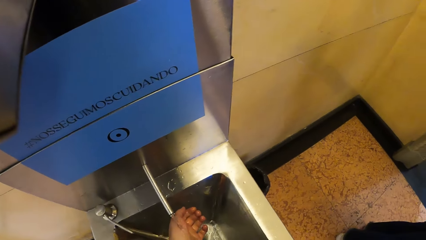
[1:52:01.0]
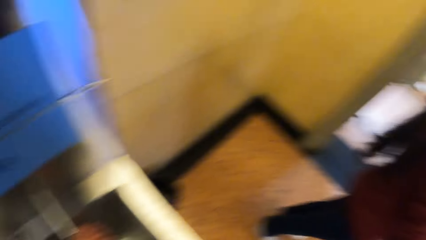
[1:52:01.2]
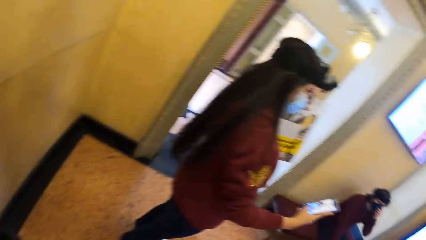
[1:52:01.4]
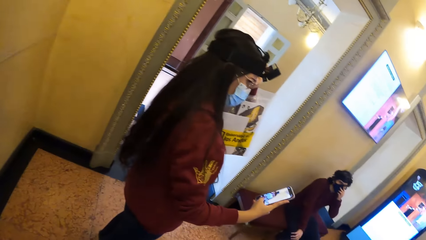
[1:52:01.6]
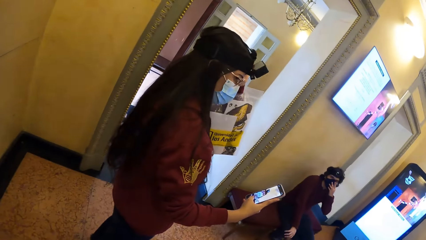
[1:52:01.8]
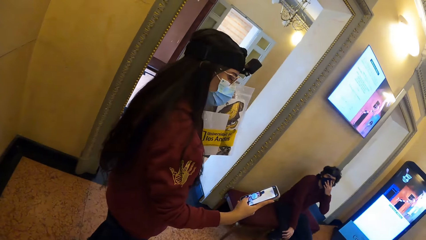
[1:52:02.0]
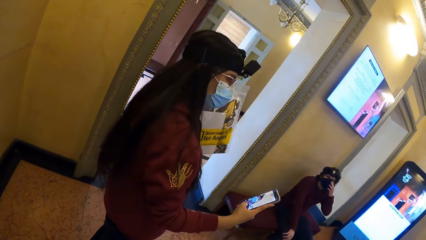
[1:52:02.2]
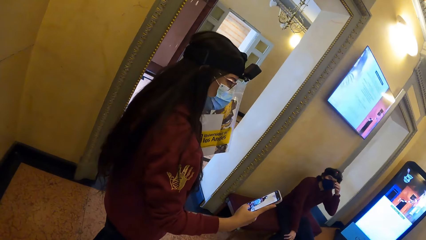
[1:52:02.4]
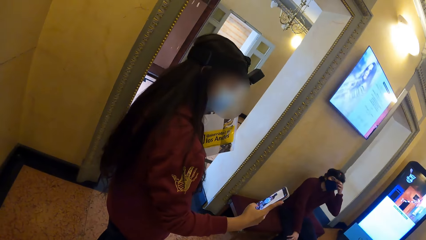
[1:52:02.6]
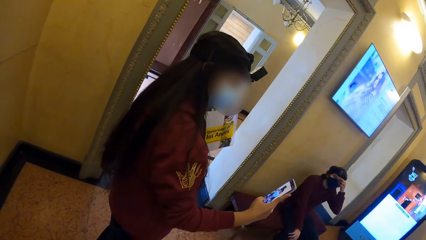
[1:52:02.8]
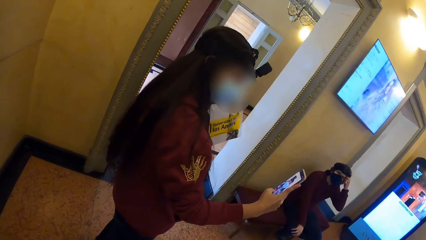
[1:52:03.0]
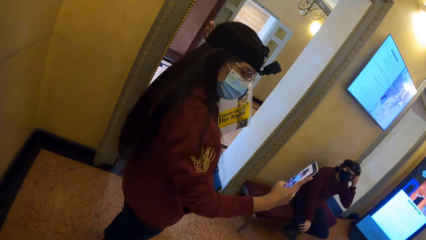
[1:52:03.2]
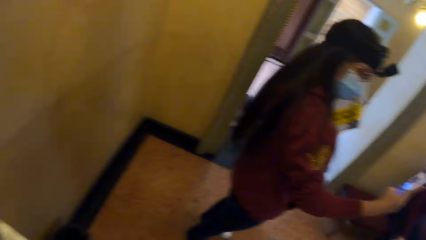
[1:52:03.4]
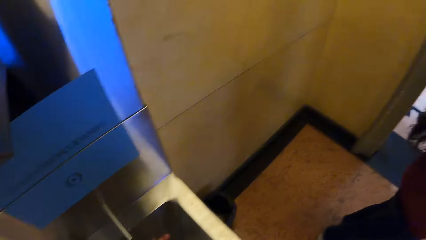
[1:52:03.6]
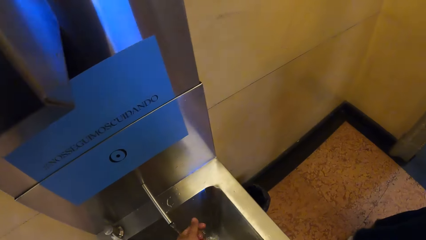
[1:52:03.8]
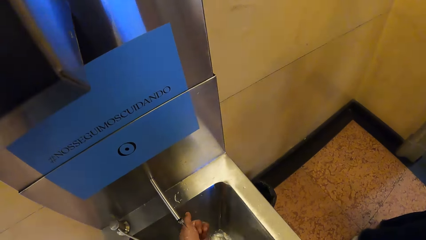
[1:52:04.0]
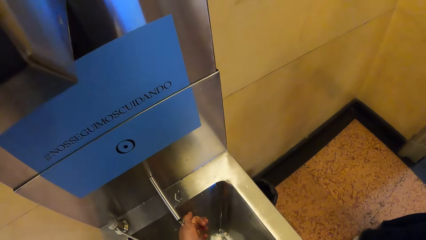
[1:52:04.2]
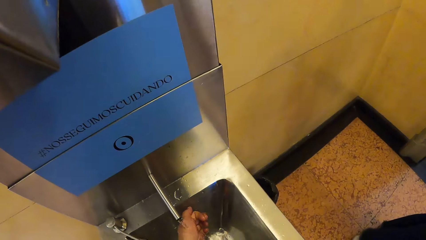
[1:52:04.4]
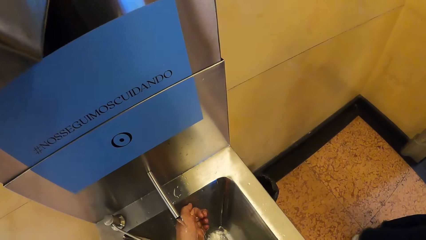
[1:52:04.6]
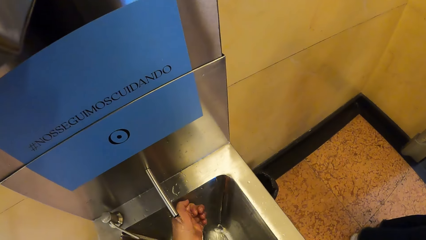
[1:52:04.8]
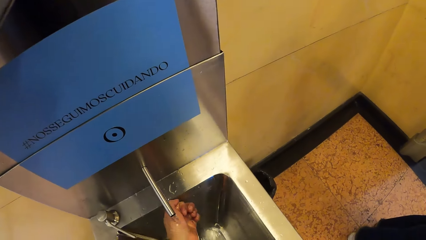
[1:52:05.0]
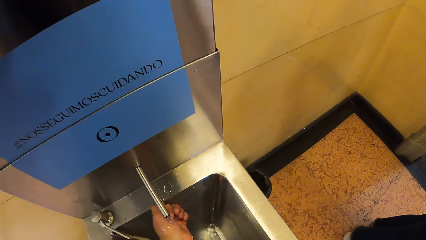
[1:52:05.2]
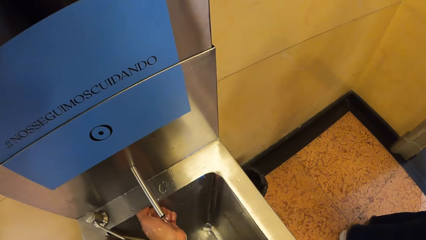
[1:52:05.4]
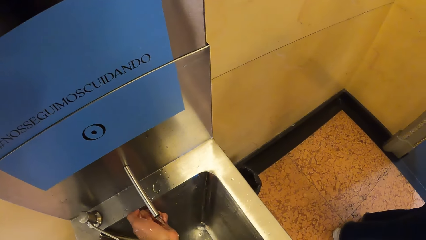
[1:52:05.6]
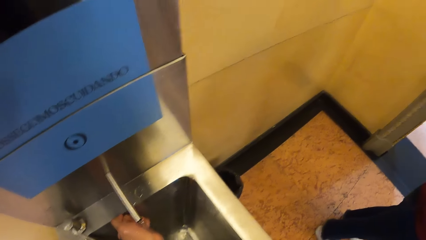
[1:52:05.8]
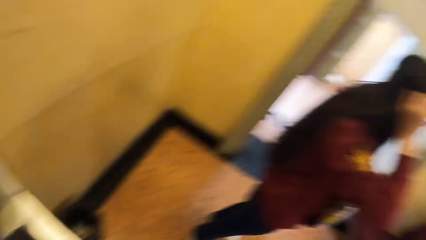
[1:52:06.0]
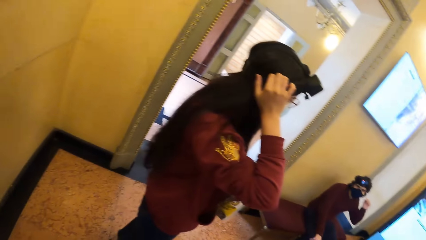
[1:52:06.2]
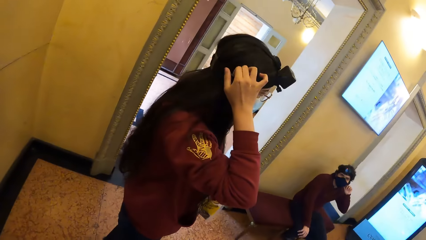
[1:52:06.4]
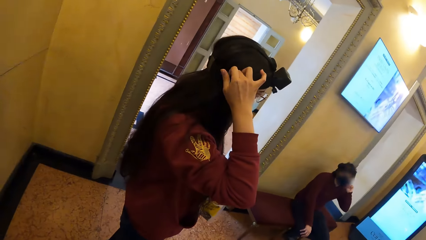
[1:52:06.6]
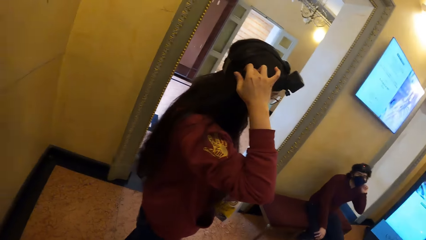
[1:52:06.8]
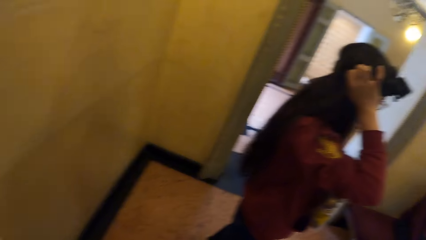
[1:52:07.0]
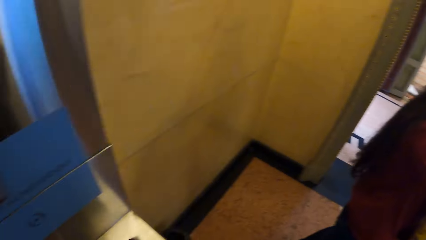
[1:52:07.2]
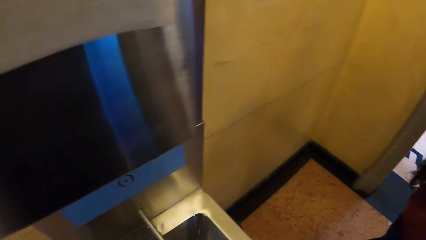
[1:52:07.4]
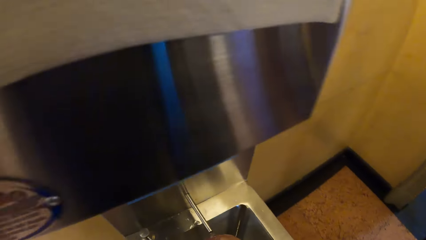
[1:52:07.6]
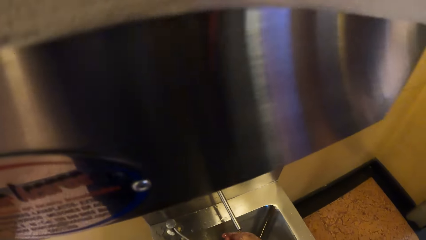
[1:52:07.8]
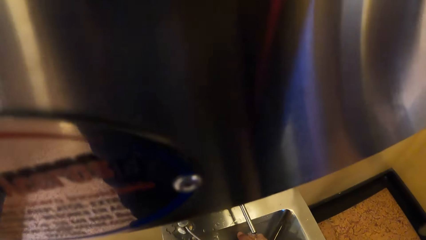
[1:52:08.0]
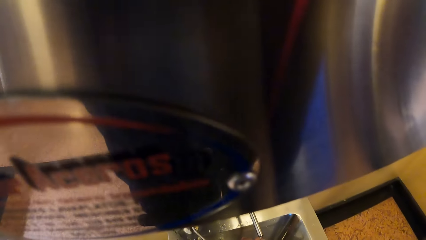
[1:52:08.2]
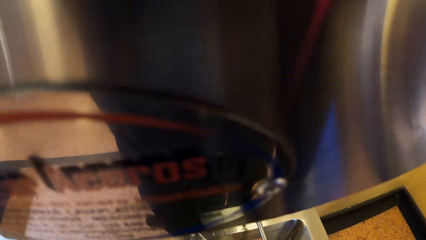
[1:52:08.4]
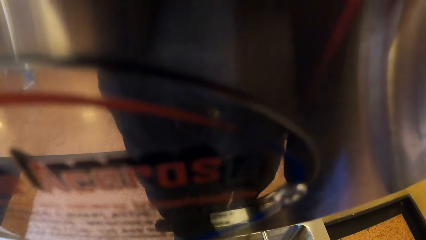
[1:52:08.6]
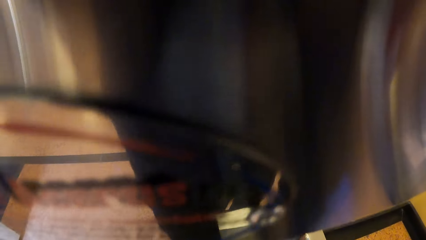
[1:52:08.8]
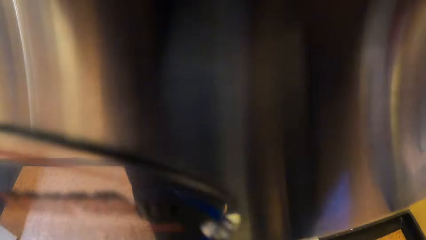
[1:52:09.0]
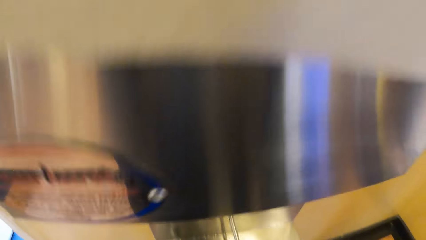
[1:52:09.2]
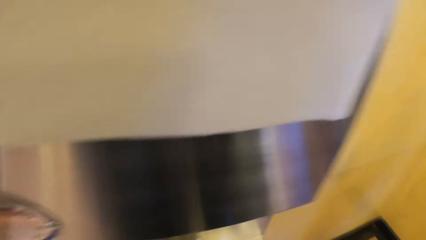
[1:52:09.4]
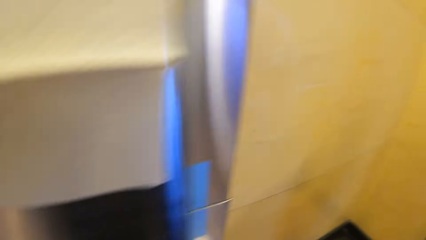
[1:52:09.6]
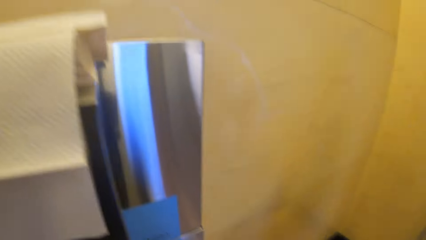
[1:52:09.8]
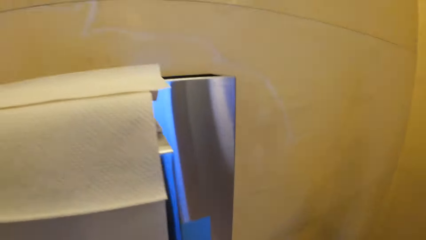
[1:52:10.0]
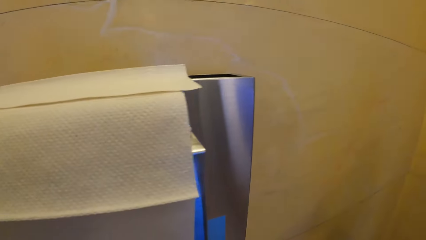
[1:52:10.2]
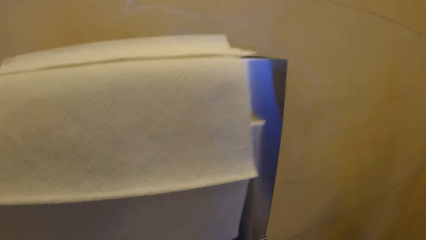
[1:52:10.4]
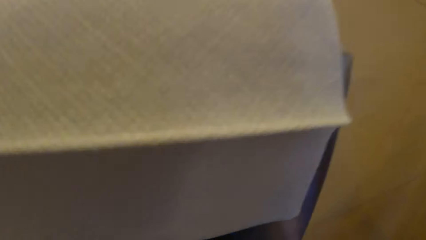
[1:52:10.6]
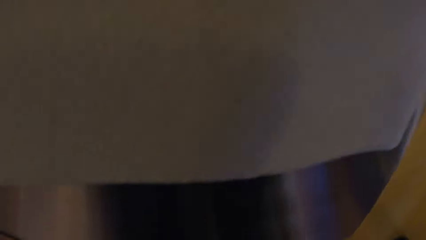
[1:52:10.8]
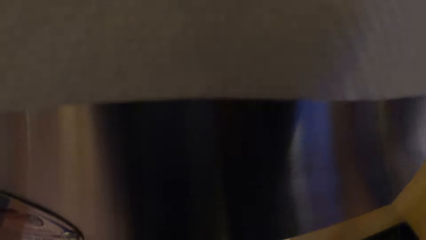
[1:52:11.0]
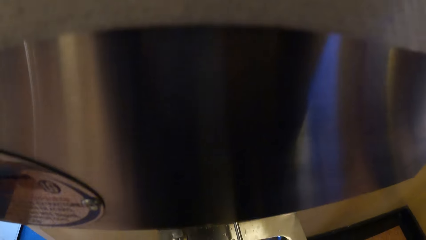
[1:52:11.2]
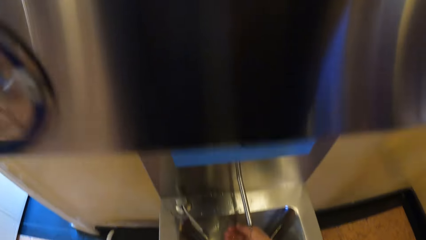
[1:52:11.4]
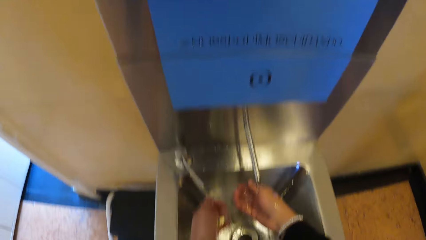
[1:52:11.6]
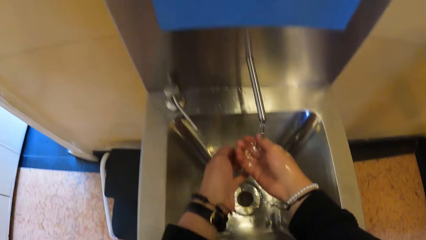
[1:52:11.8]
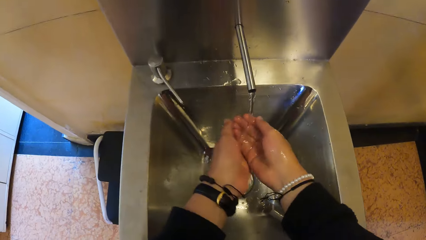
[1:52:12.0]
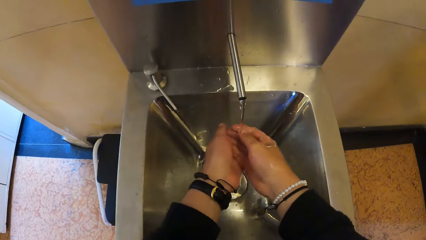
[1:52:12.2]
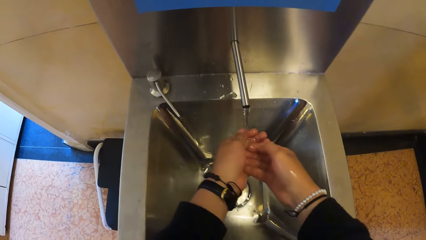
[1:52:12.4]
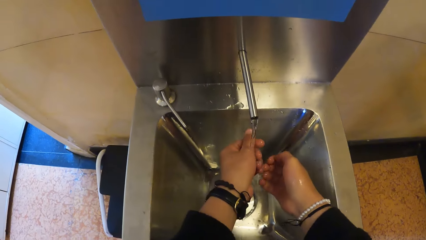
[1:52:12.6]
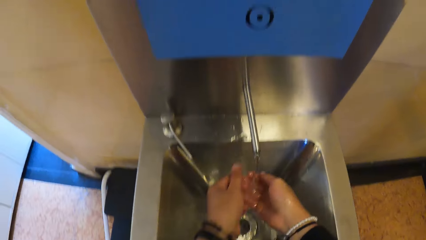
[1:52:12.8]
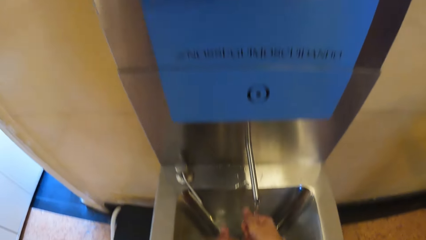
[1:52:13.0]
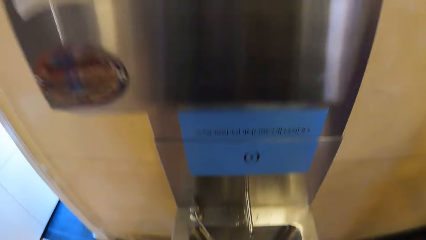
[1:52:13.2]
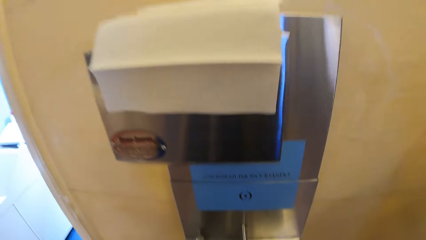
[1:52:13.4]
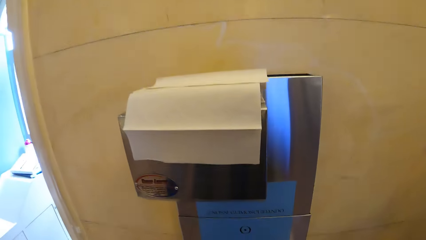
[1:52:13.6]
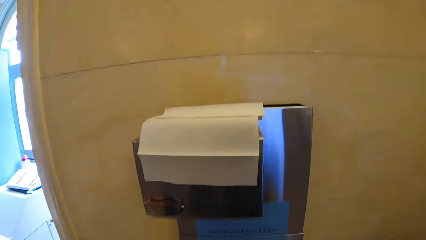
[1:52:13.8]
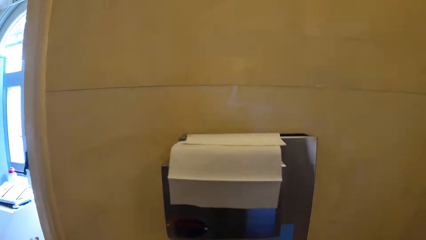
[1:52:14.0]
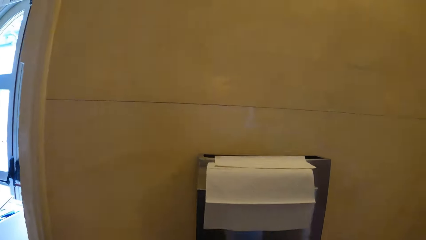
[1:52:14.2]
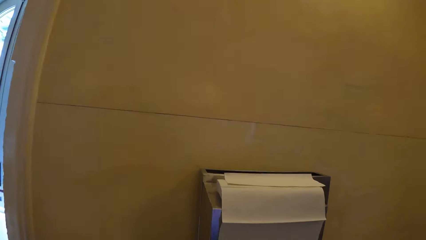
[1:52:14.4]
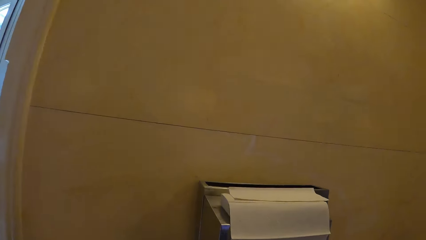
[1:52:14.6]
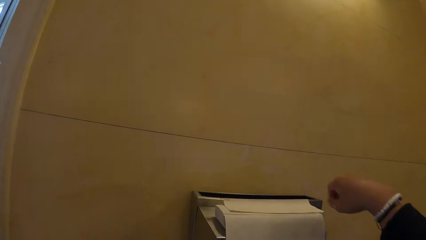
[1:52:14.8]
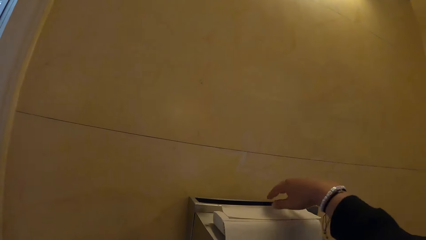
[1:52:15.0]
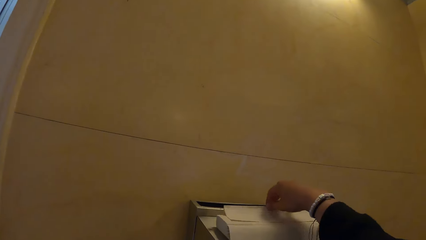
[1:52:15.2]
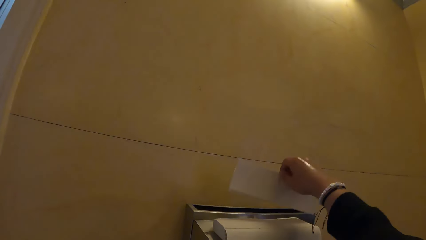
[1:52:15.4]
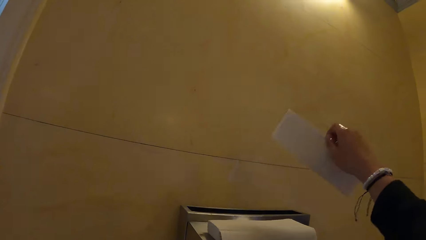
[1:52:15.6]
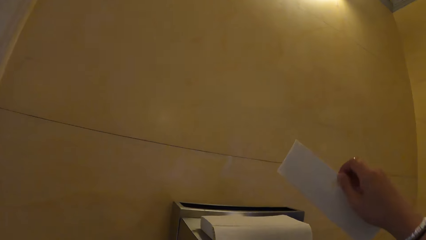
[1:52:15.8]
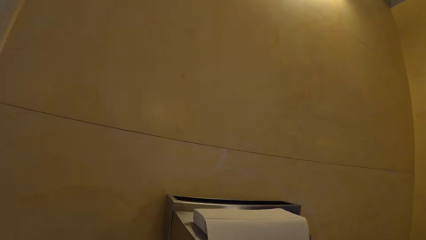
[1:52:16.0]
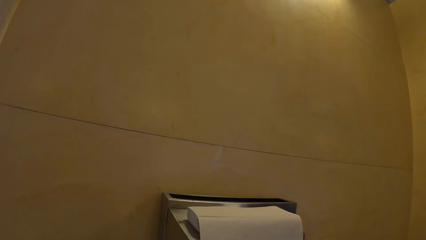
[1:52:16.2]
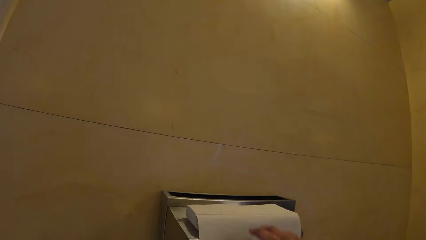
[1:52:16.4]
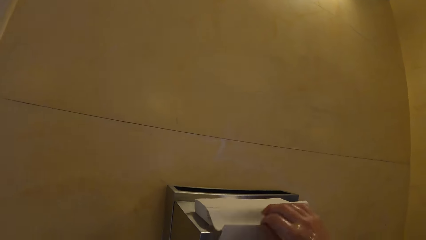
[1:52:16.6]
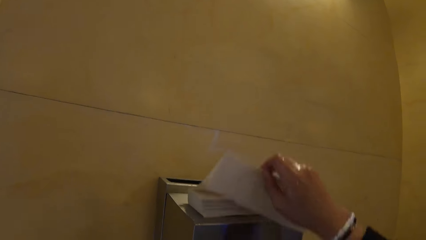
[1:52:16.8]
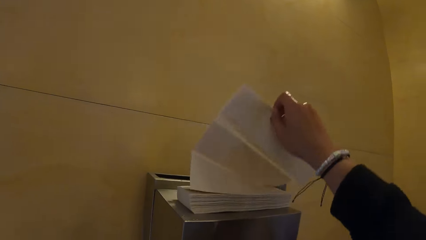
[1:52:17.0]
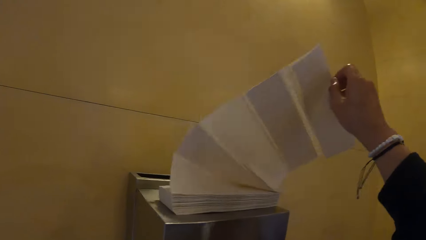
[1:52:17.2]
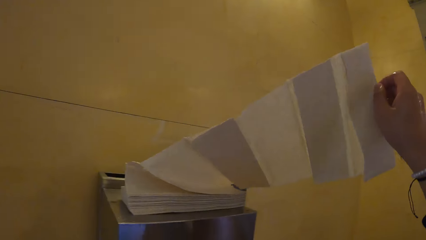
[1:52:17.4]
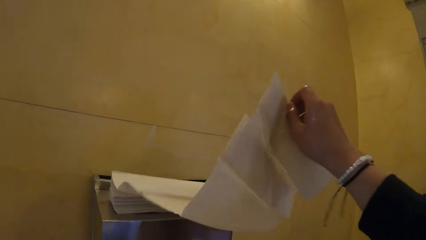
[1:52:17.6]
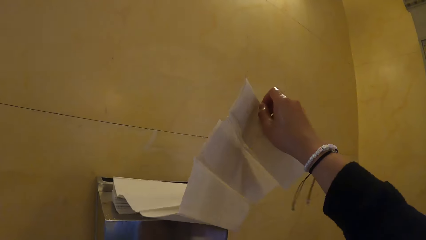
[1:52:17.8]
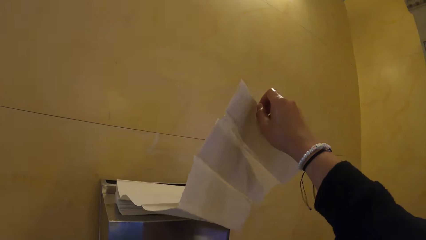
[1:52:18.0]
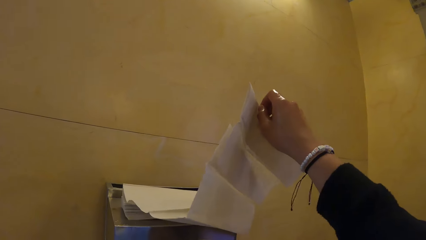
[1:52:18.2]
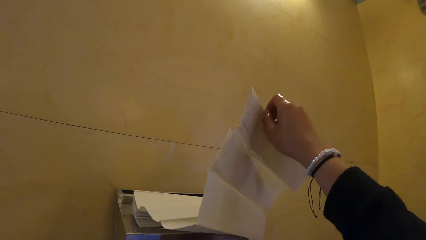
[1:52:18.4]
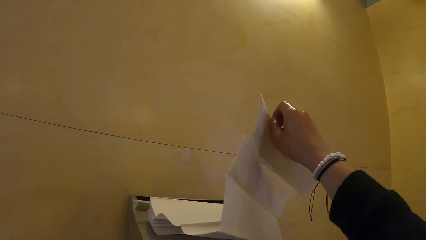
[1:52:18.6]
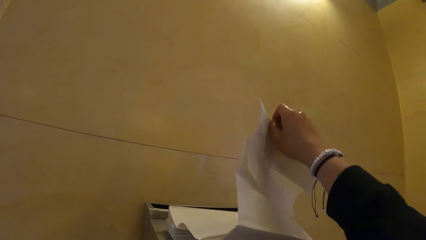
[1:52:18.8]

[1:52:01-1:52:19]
The camera wearer looks around. A man touches the nose mask on his face with his left hand. A woman records herself on the phone. The man touches his face with his left hand. The camera wearer washes the hands. He looks around. He rinses his hands with water from the hand wash sink. He picks a toilet paper from the top of the hand wash sink with his right hand. He picks another toilet paper from the top of the hand wash sink with his right hand.
